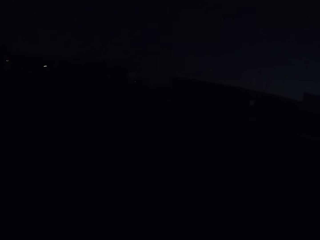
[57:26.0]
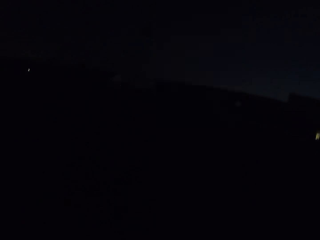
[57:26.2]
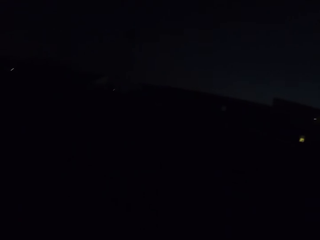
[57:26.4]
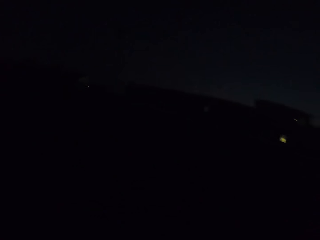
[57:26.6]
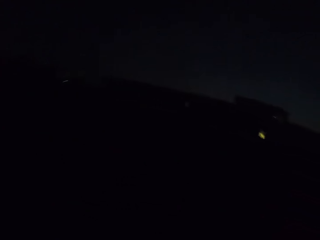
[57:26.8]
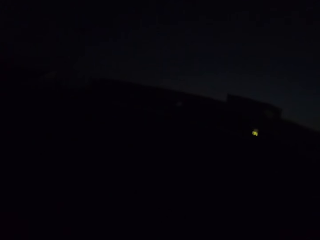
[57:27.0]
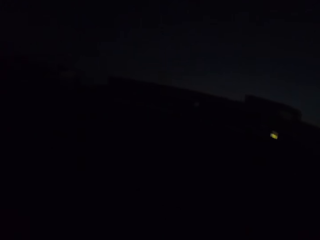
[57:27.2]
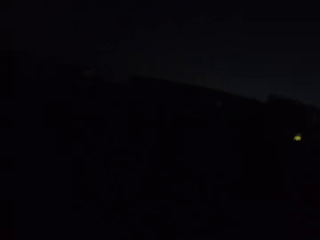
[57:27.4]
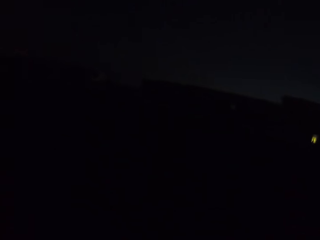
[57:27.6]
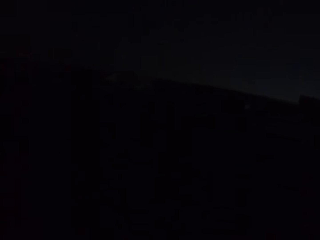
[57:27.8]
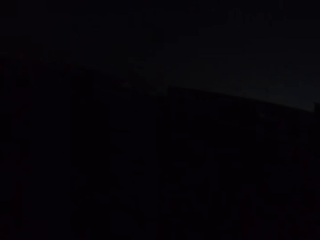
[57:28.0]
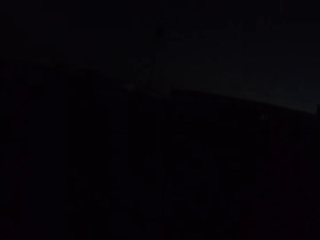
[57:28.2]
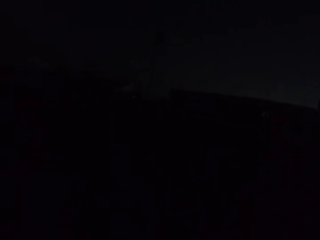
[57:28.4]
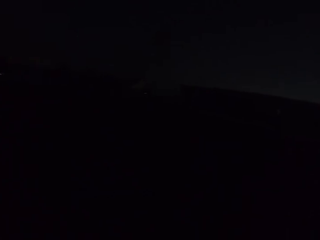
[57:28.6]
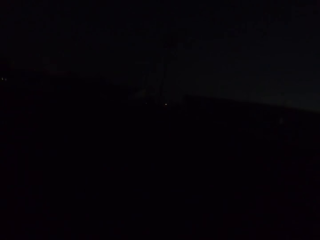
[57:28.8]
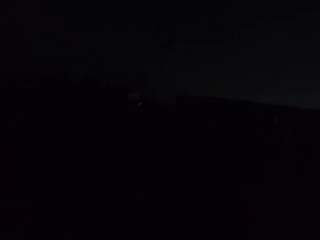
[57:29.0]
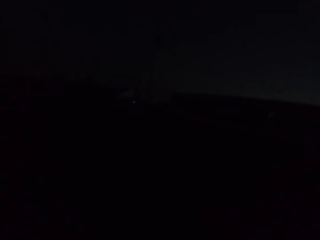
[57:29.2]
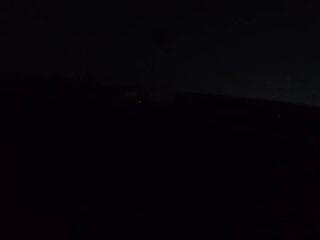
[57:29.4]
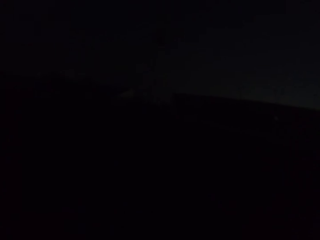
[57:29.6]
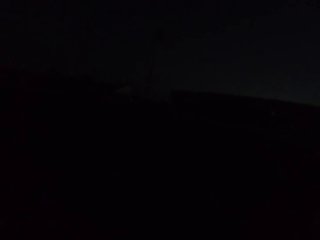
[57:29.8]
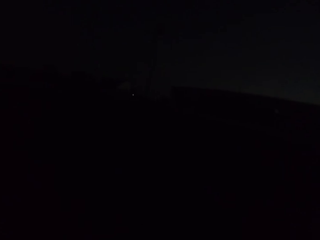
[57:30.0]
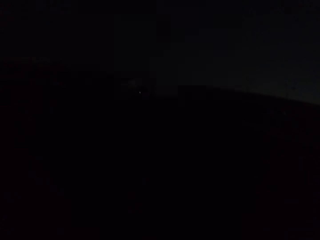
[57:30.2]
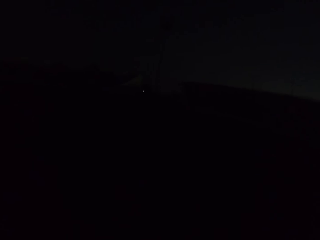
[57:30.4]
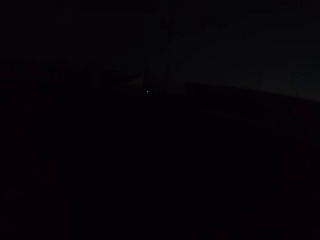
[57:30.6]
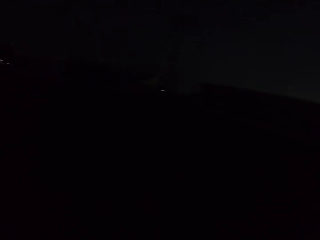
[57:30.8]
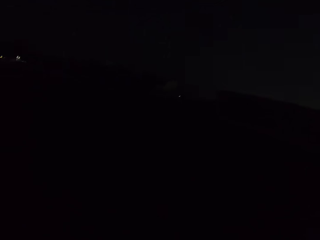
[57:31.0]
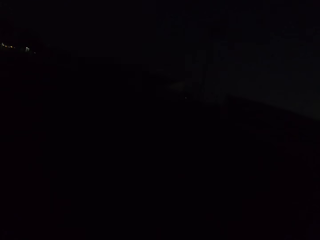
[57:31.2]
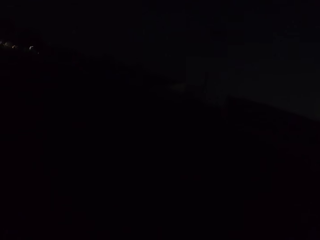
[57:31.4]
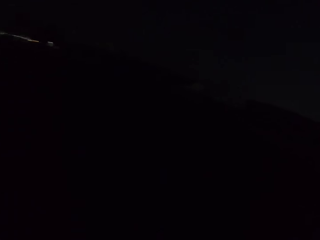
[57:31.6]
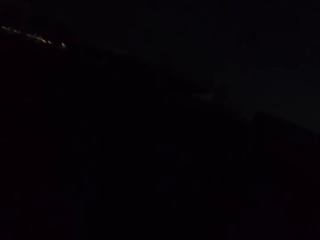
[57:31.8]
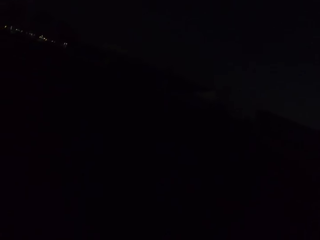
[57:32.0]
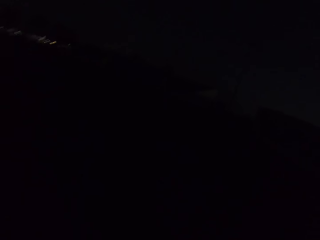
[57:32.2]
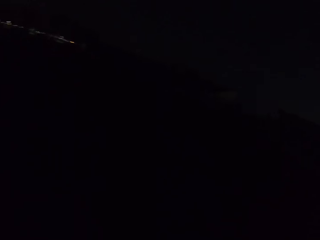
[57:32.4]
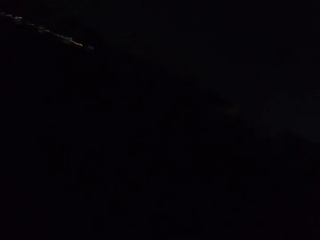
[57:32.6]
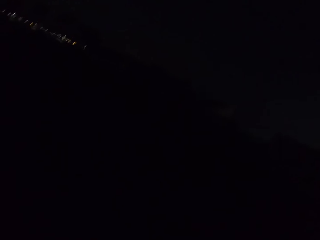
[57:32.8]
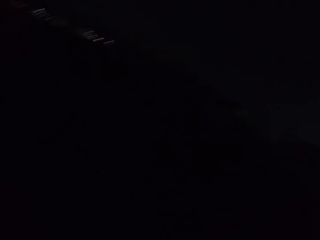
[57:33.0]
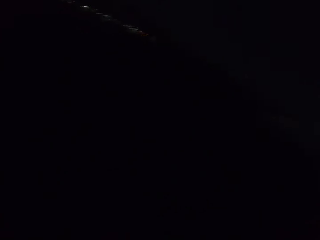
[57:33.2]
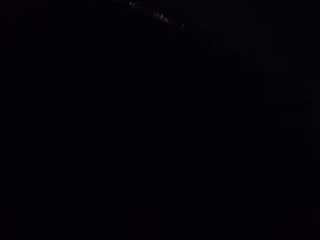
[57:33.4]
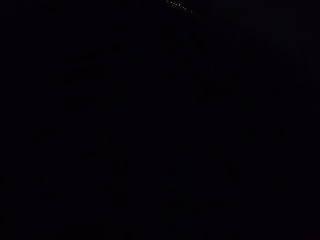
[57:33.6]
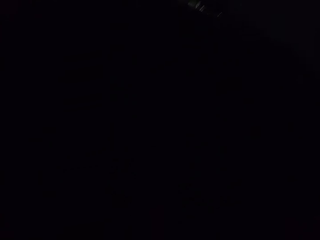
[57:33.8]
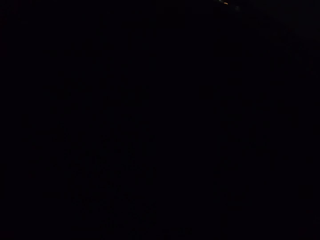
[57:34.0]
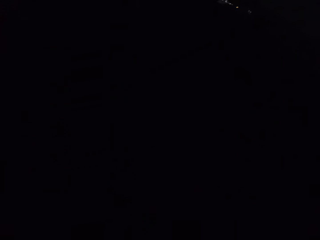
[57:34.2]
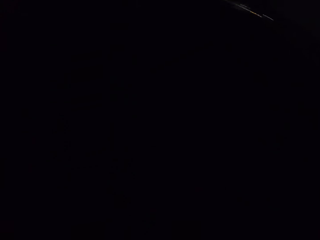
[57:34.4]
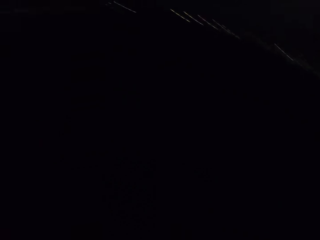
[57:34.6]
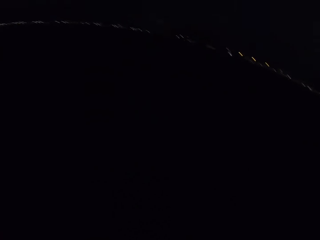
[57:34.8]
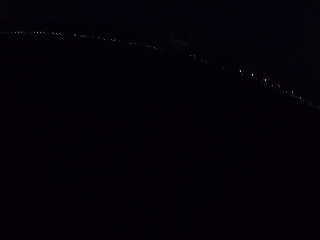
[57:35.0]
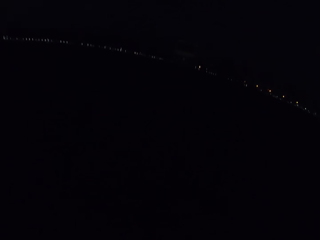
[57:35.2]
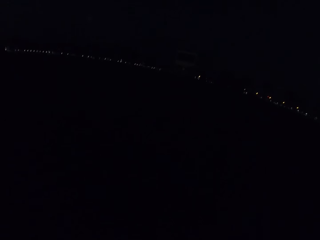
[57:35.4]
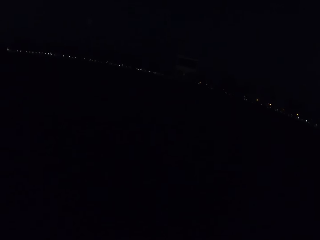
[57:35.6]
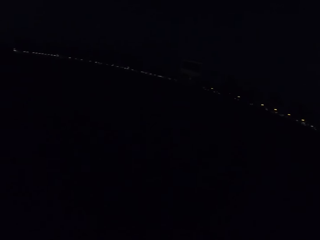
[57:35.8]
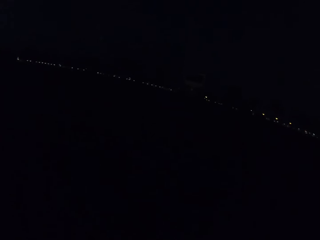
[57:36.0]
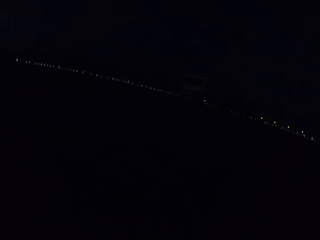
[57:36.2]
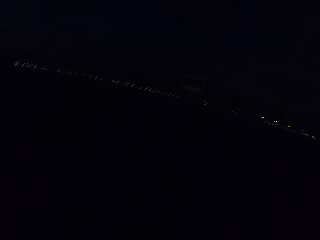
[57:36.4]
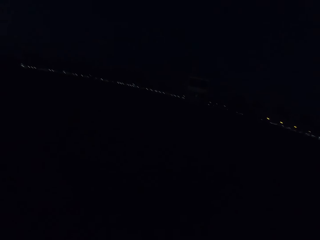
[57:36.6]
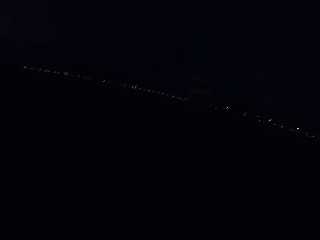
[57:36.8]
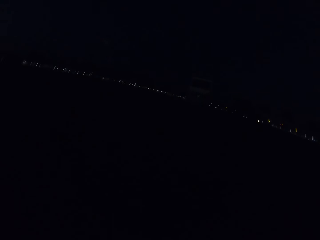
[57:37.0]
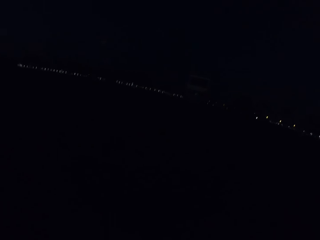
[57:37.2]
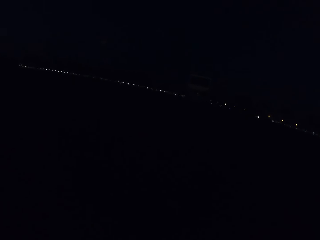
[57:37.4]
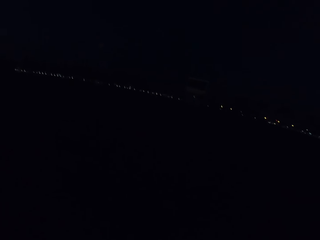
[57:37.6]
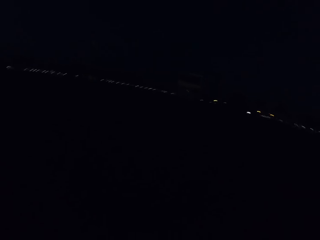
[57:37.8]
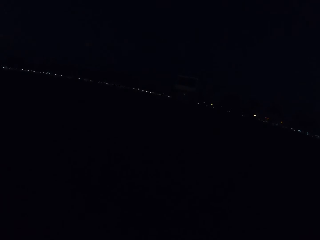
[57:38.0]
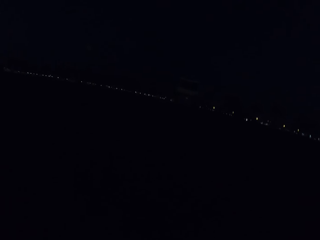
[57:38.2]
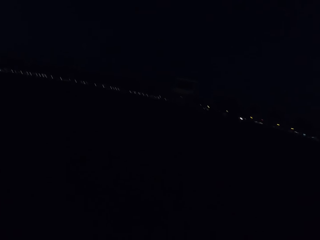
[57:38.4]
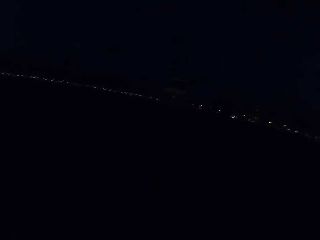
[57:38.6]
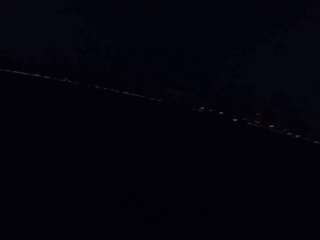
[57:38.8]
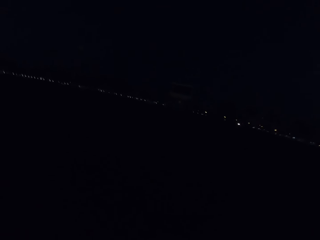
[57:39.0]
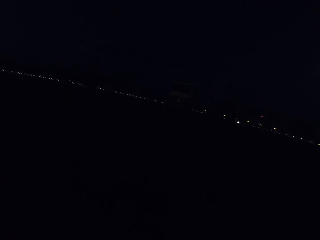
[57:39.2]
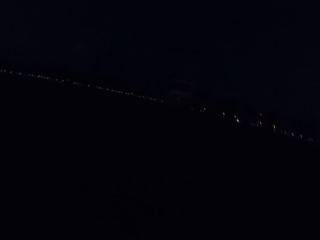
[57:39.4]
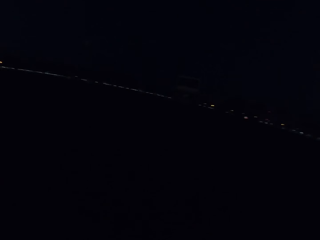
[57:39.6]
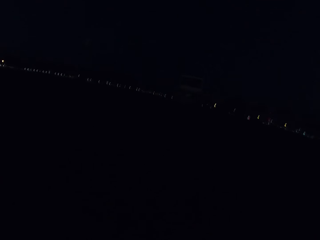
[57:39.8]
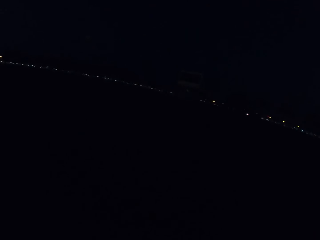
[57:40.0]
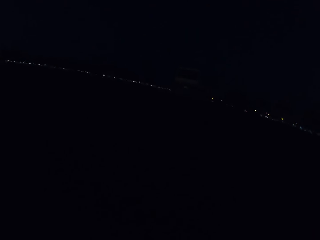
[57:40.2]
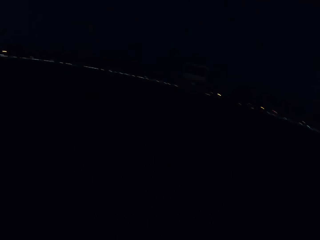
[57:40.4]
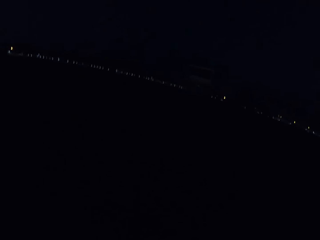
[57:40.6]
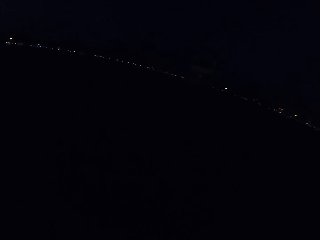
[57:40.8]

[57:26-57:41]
The camera wearer walks on the road. They look around. They walk on the road. They look around. They walk on the road.

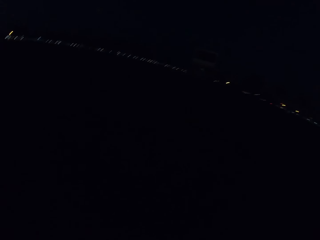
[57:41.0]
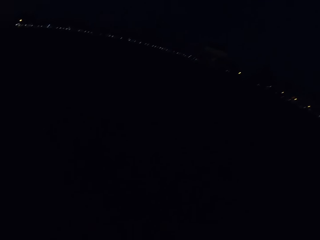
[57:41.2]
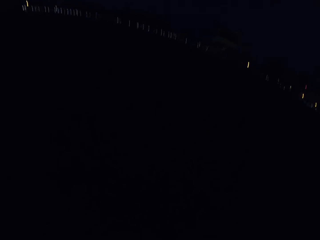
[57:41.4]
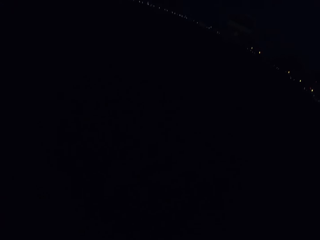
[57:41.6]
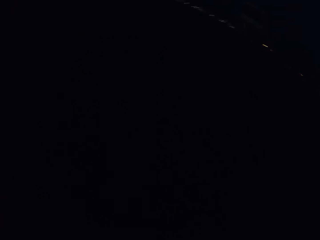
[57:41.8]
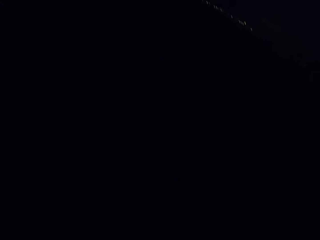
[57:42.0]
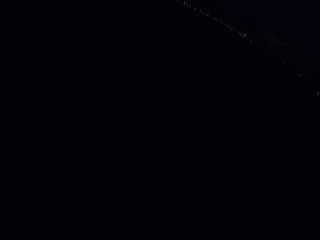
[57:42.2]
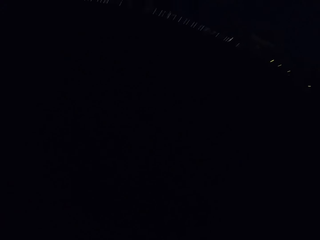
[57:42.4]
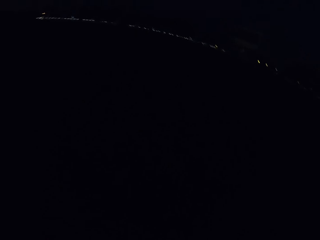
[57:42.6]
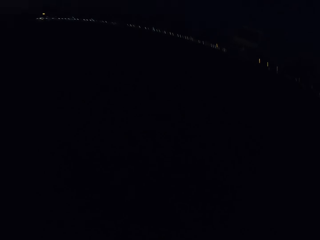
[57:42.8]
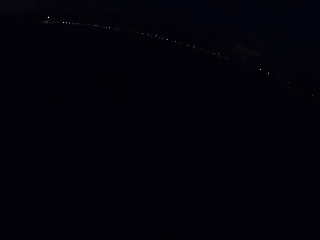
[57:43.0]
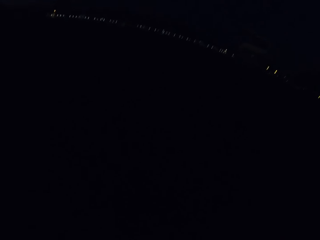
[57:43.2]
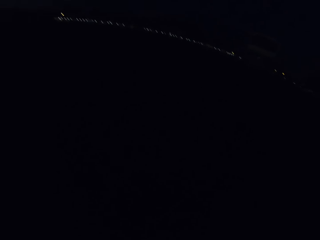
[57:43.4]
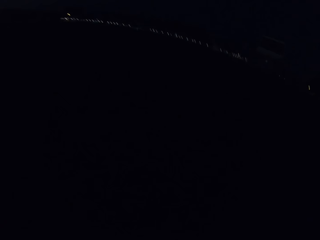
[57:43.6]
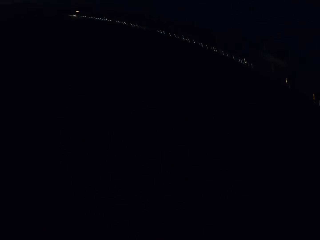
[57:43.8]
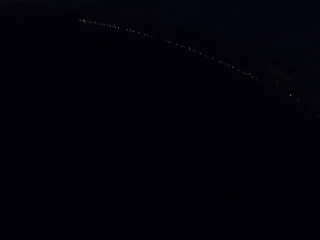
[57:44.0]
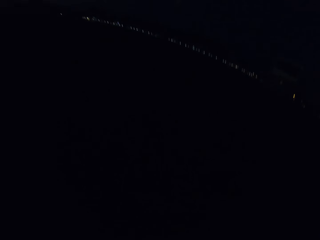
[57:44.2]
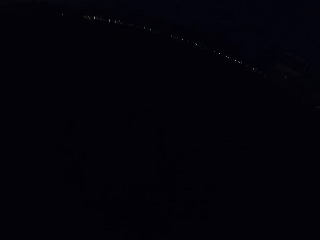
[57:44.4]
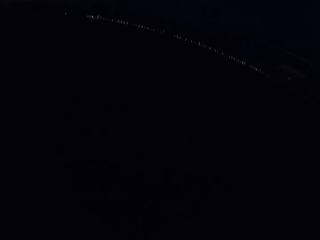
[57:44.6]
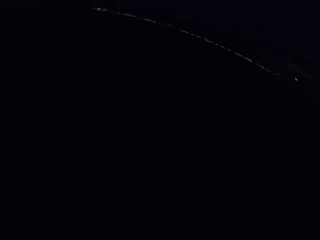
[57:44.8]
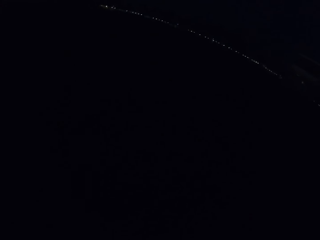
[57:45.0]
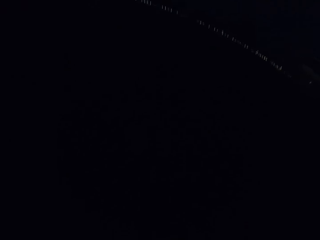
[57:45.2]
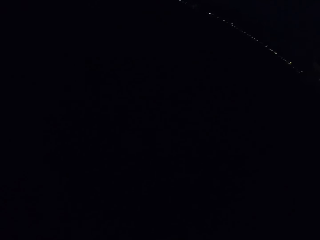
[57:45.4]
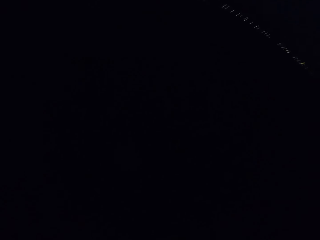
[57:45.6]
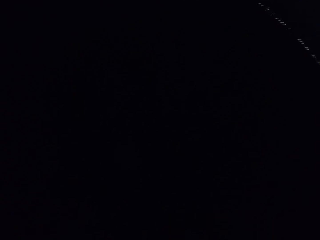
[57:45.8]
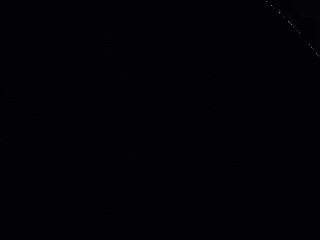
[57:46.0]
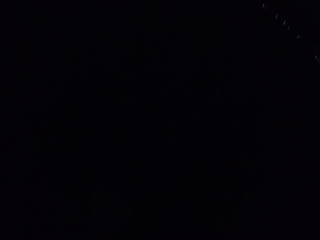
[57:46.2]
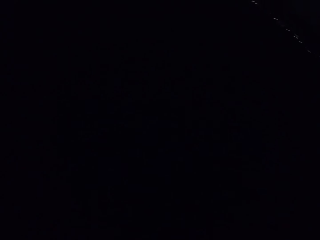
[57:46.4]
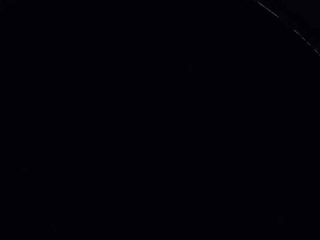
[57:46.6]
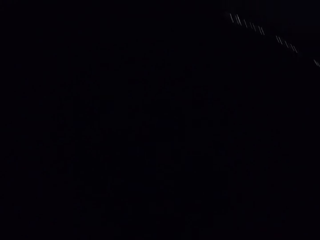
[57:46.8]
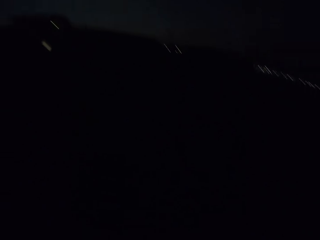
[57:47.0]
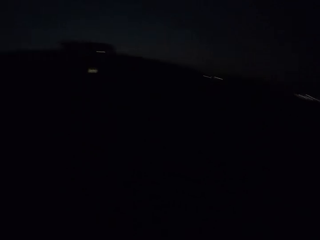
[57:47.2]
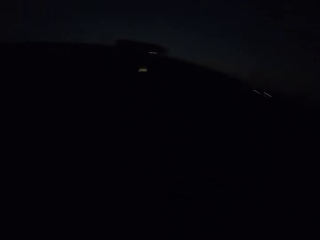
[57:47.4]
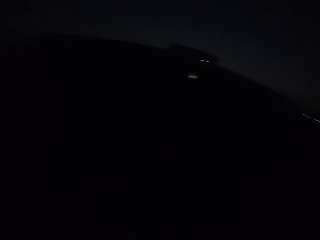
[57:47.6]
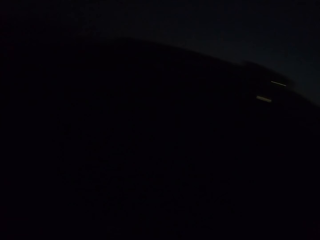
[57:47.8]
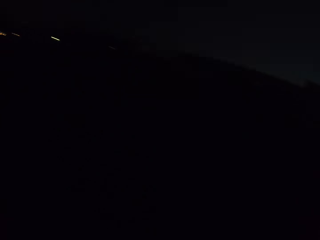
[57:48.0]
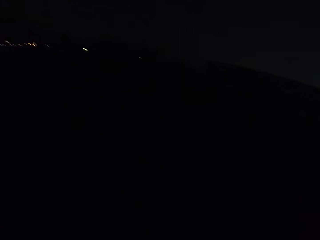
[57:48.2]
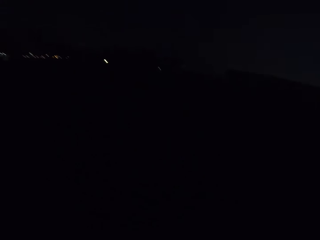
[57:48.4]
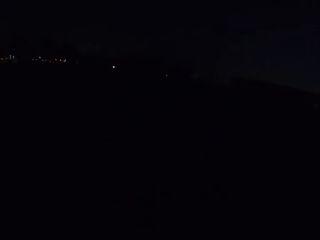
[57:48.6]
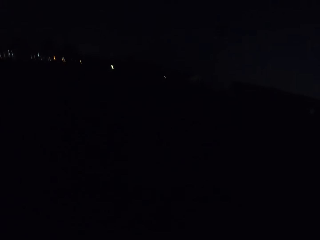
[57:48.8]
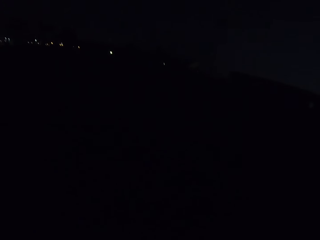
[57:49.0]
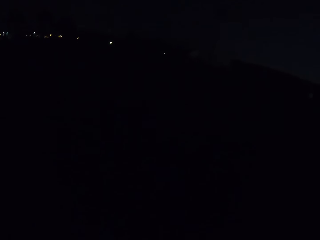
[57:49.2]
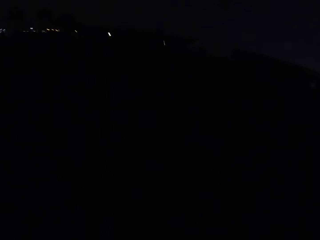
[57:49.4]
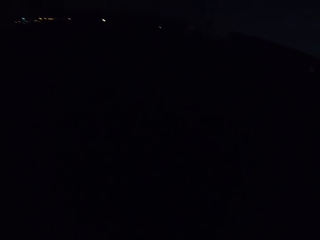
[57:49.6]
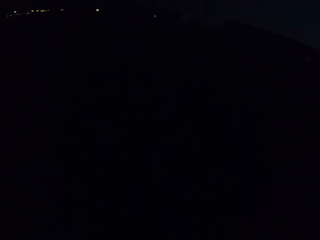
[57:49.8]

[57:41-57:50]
The camera wearer looks around. They walk on the road. They look around. They look around again.
